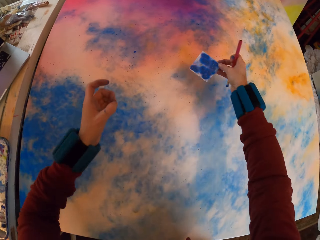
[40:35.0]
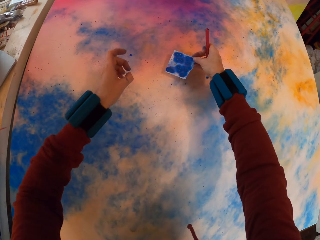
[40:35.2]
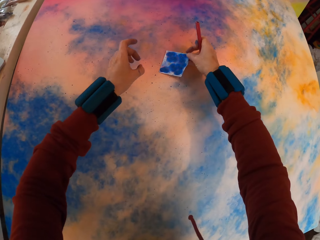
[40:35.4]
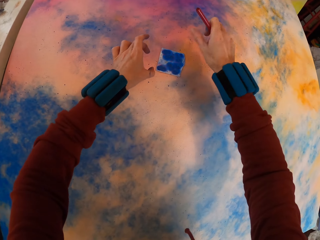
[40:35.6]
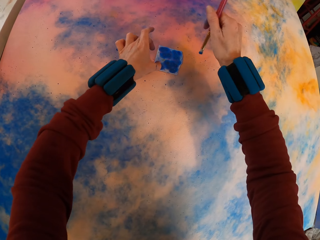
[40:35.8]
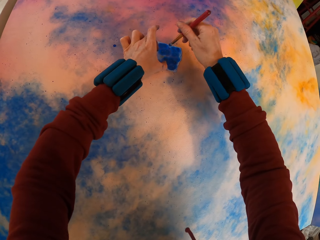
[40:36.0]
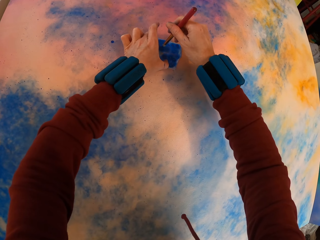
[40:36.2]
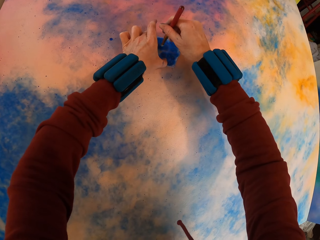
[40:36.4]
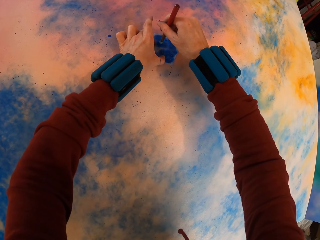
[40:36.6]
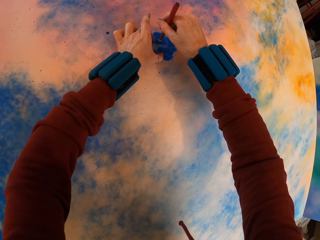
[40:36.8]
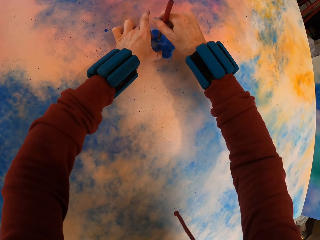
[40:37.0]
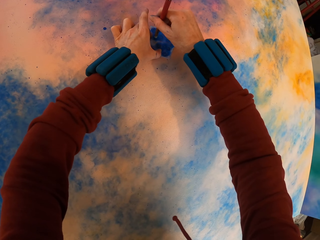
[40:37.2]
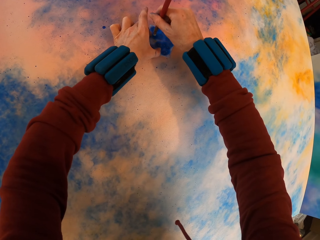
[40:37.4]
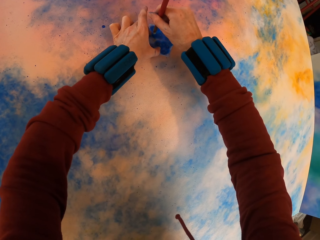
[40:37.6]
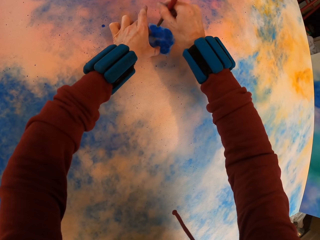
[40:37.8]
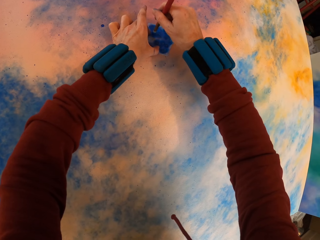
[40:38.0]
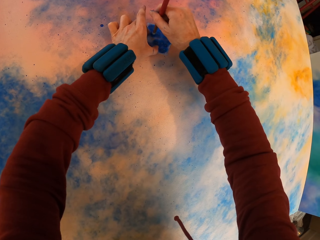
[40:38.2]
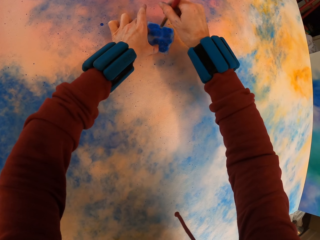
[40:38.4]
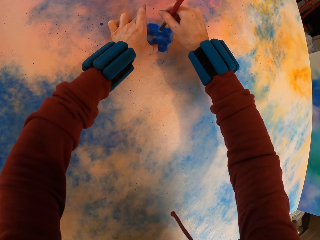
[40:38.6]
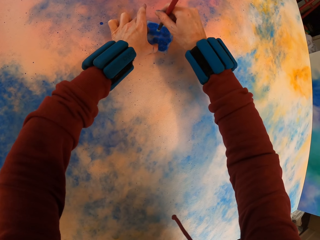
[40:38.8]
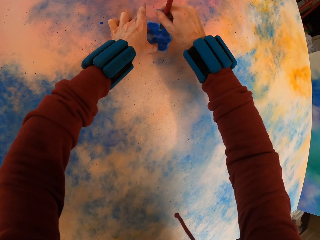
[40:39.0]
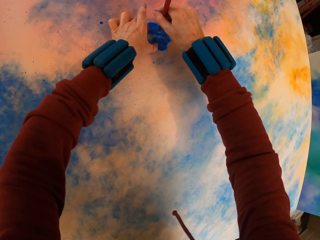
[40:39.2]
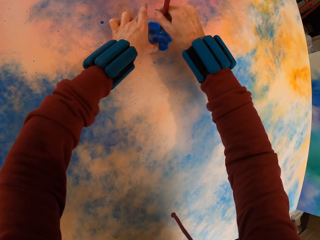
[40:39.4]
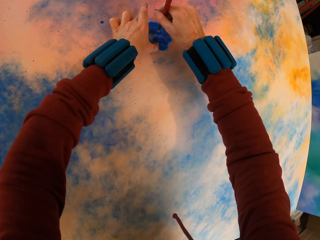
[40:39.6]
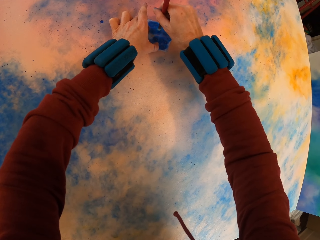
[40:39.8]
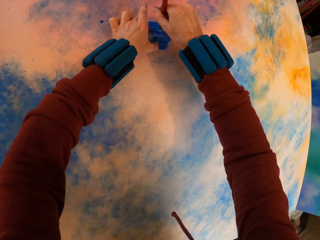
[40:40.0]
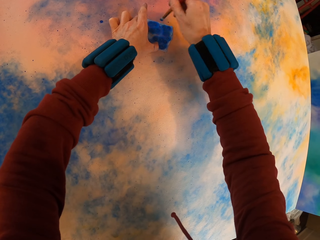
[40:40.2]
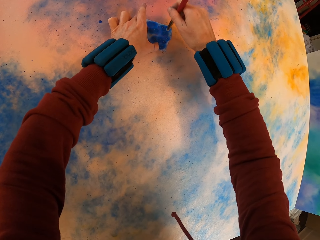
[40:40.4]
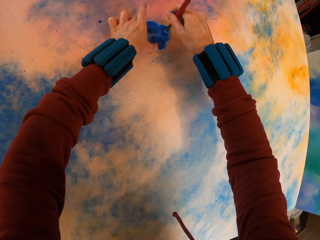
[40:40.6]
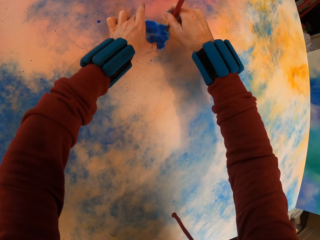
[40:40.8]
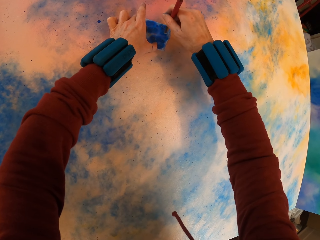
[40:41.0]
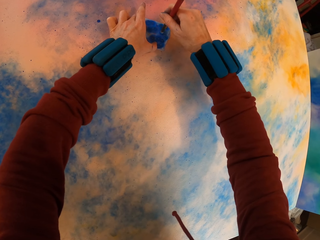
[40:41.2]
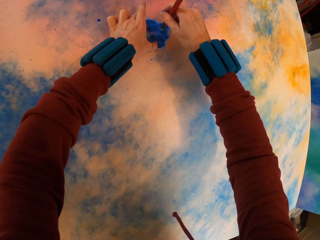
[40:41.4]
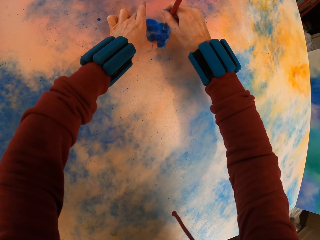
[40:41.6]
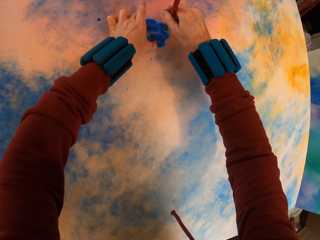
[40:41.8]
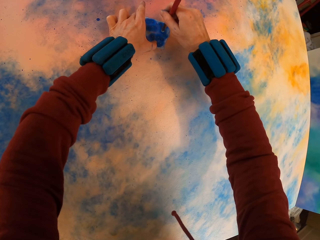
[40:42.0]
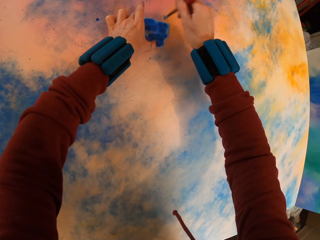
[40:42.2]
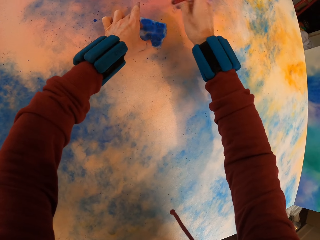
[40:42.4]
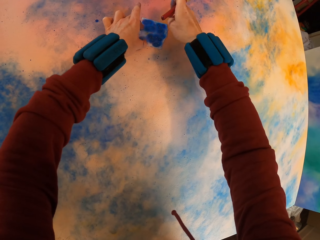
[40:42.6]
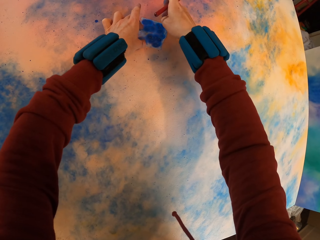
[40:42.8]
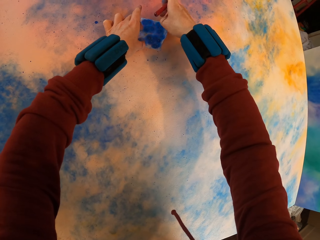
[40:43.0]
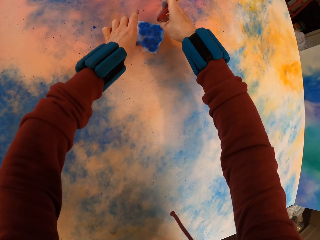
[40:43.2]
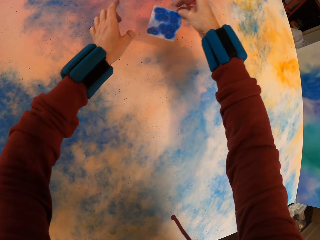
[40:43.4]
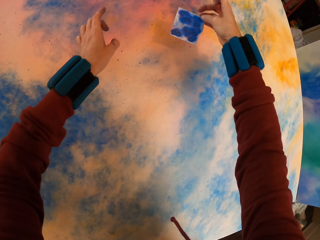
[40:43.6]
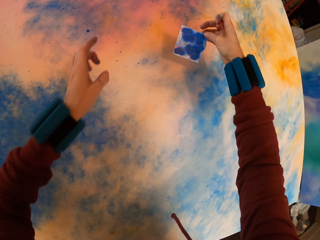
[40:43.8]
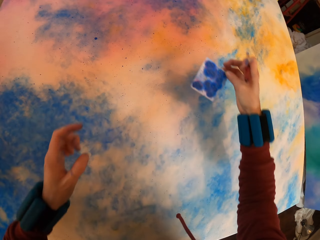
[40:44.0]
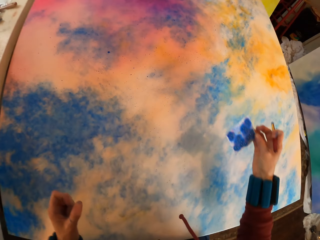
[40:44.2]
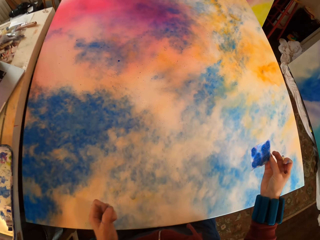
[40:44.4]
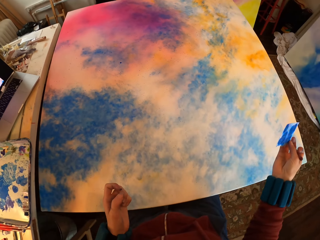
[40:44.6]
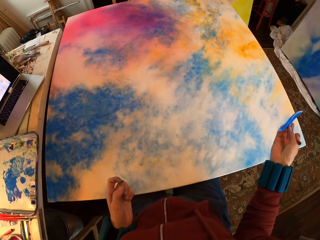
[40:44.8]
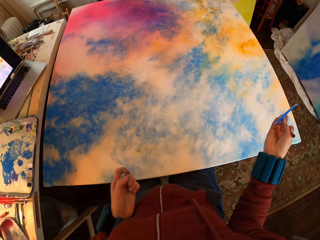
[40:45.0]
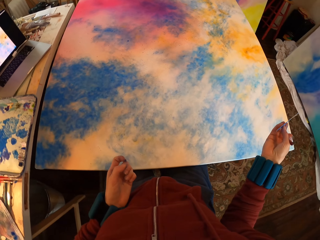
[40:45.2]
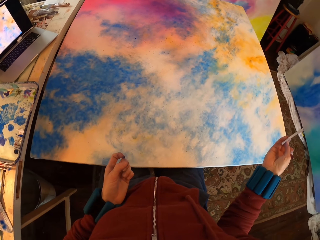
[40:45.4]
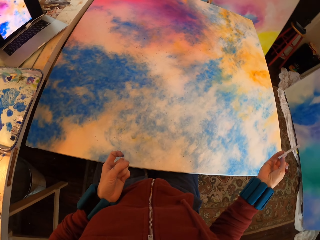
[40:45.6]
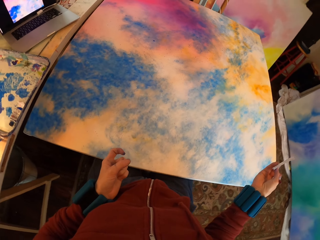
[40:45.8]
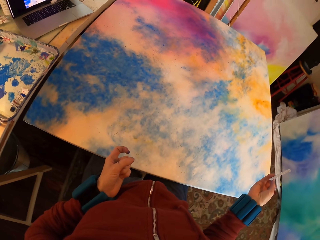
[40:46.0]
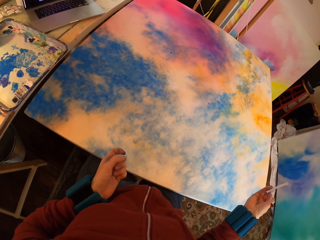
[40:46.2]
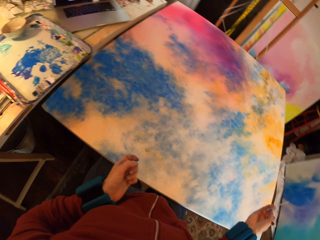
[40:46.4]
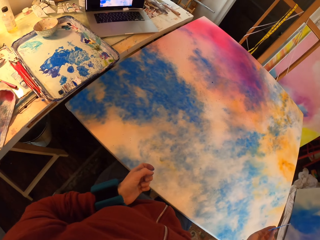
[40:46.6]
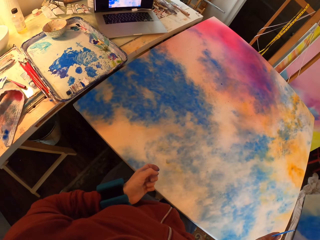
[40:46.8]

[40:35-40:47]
The camera wearer places the paper on the canvas. They paint the canvas. They lift the paper. They look at the painting.

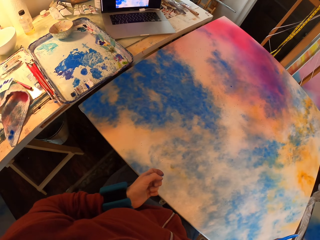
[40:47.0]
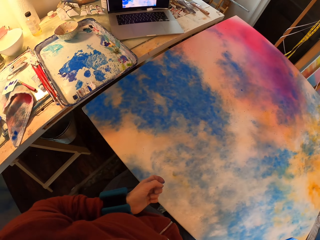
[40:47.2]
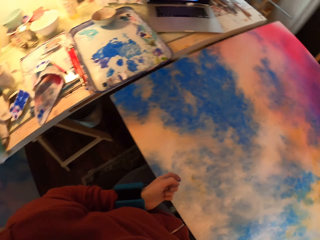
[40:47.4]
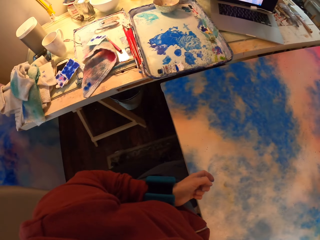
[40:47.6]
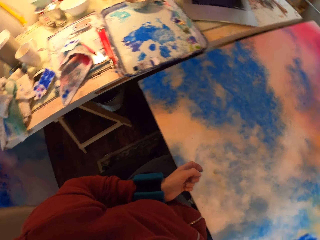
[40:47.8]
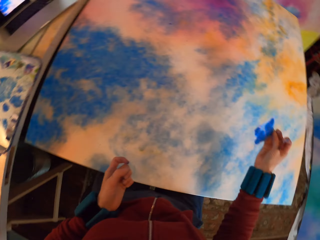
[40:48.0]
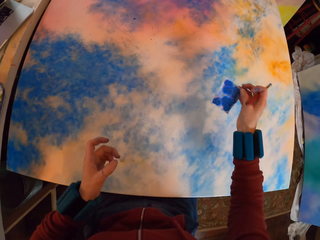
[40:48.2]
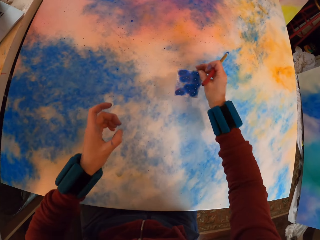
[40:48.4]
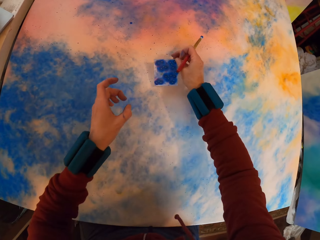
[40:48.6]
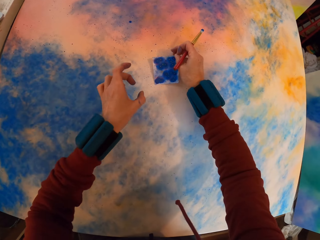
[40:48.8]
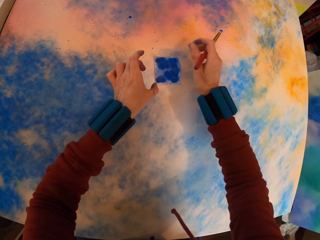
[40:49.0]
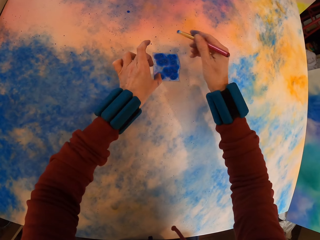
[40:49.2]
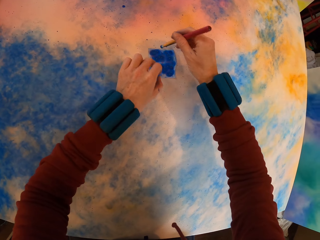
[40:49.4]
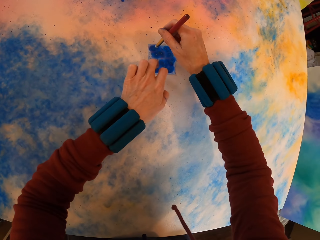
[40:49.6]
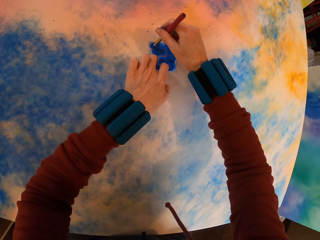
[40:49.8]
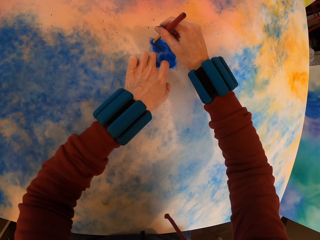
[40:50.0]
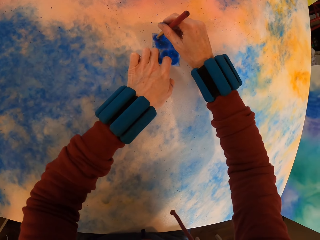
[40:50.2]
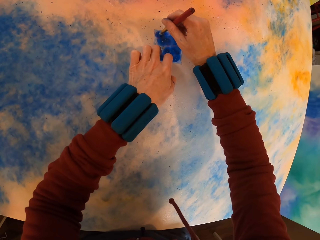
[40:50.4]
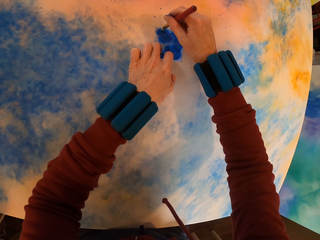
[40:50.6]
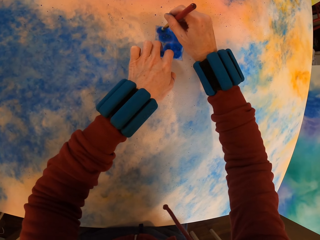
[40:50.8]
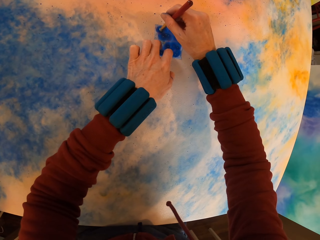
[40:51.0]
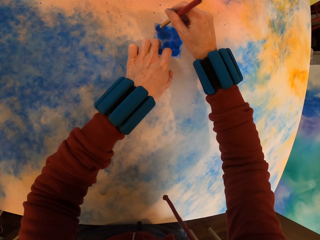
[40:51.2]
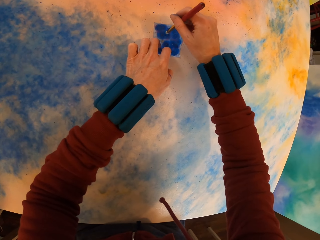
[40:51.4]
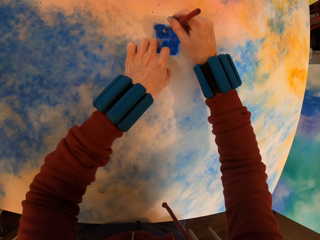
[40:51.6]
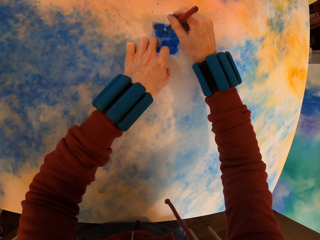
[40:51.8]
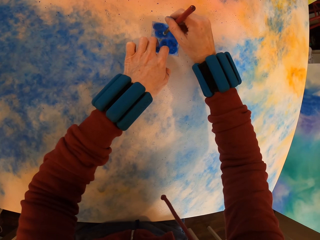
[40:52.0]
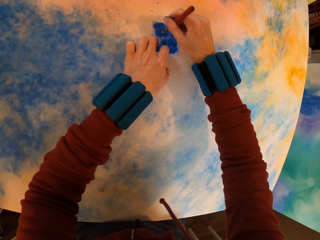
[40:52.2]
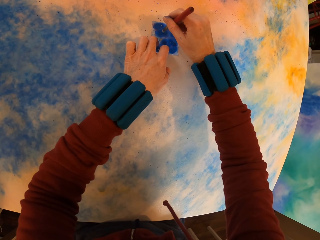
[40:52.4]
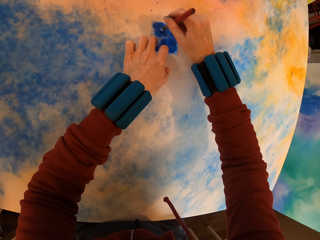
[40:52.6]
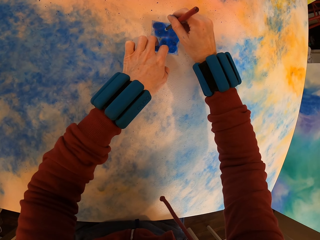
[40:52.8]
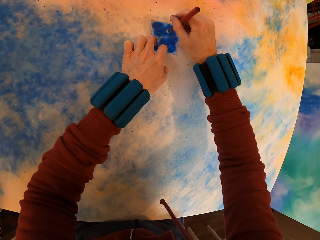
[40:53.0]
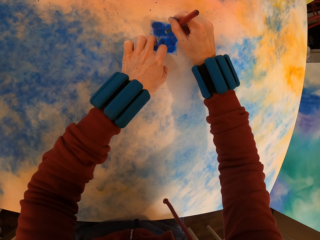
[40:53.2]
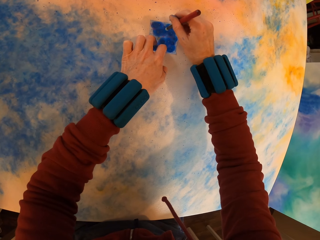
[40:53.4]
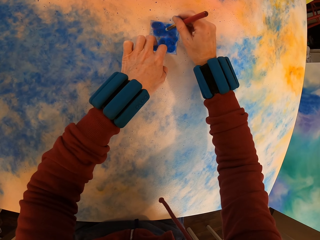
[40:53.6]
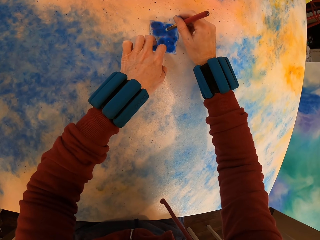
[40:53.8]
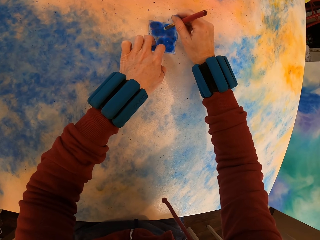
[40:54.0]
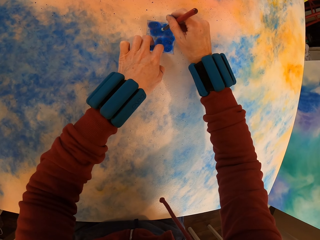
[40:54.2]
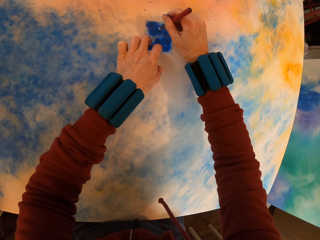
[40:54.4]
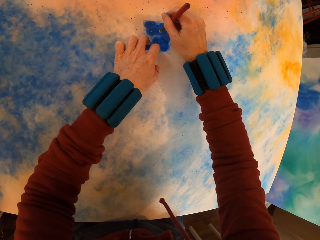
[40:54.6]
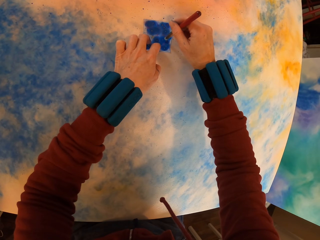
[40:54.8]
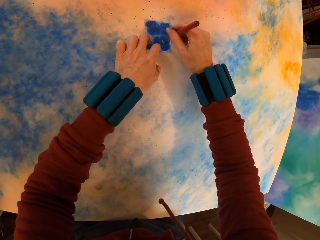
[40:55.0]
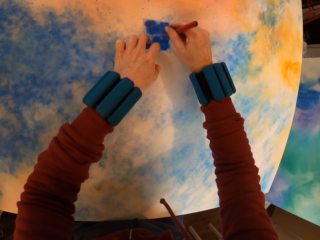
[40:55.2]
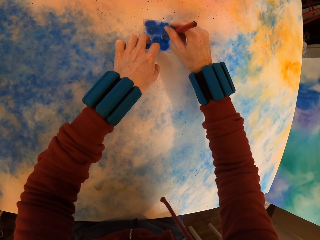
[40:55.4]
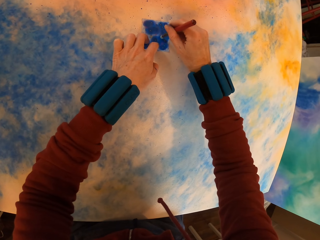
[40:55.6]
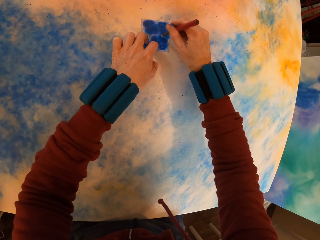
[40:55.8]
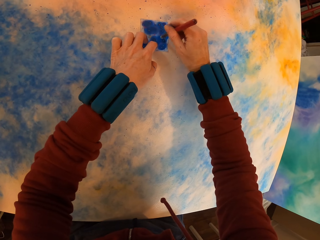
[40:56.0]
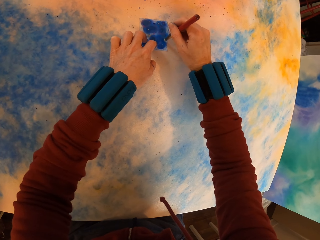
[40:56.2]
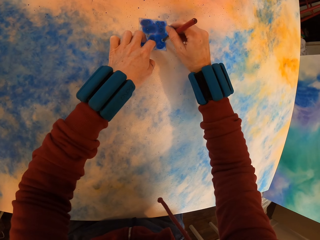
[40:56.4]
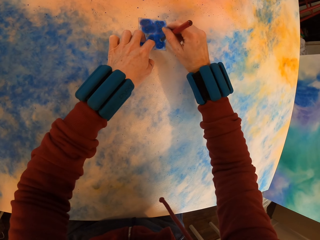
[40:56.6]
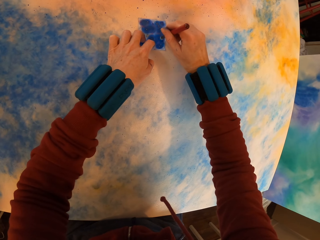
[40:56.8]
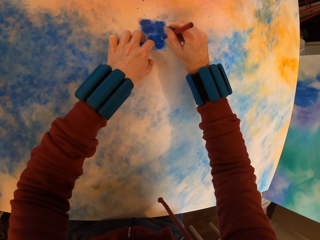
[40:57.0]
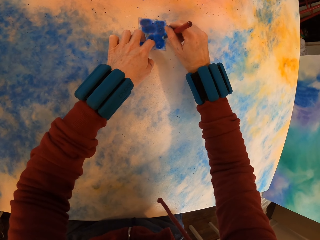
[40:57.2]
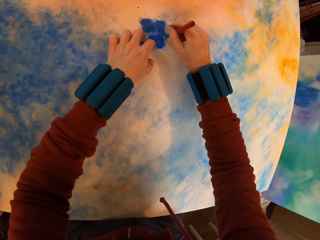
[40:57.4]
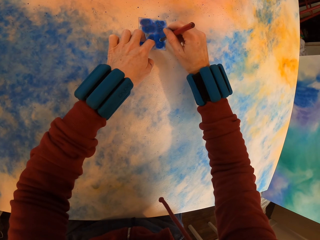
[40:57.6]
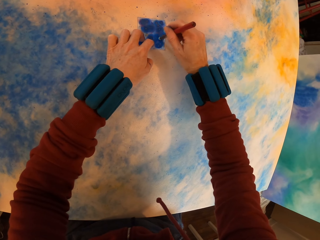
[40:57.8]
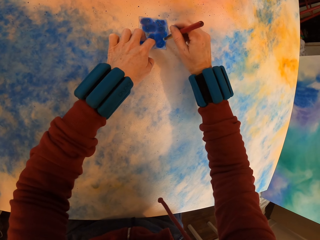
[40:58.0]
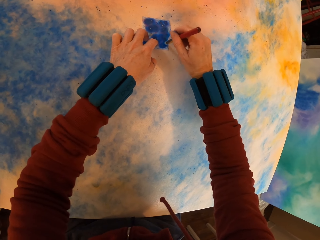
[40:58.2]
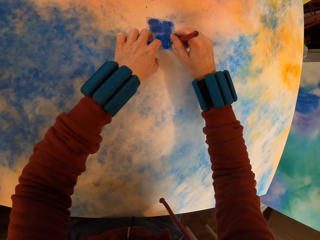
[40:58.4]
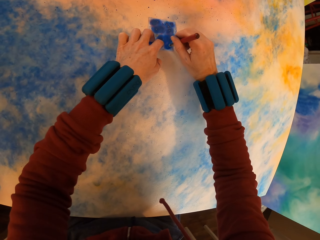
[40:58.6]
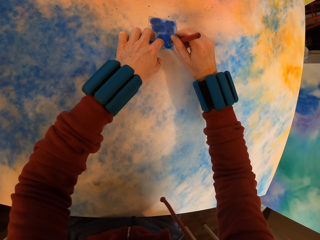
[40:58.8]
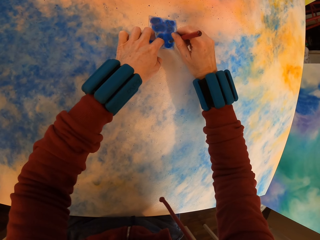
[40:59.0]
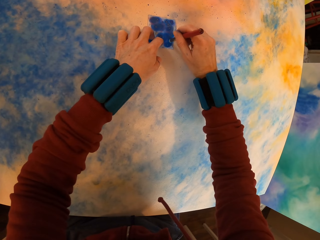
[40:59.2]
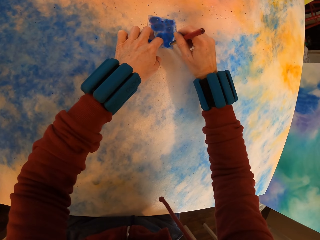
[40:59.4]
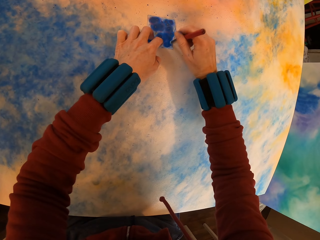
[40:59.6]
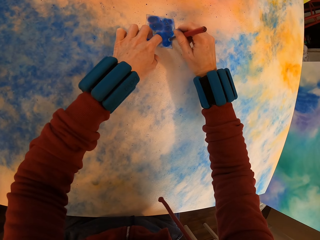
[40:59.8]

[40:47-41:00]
The camera wearer looks around. They place the paper on the canvas. They paint the canvas. They press the watercolor paper with a brush on the painting.
